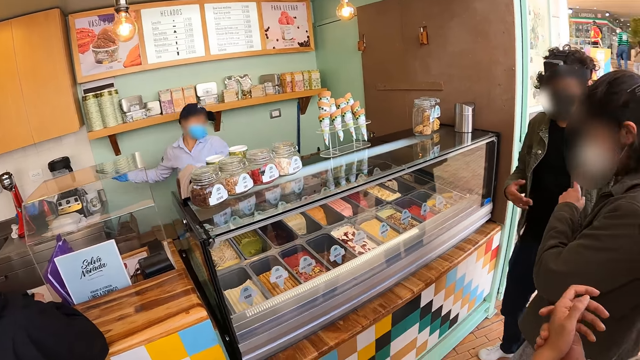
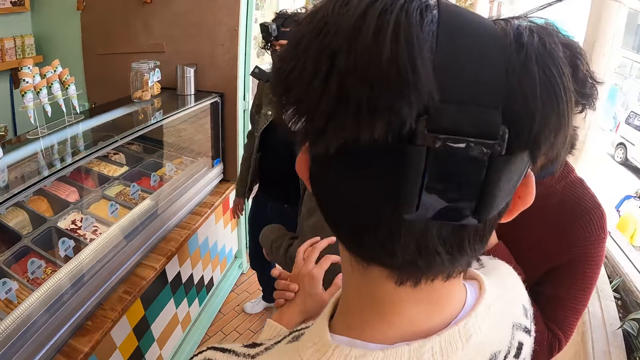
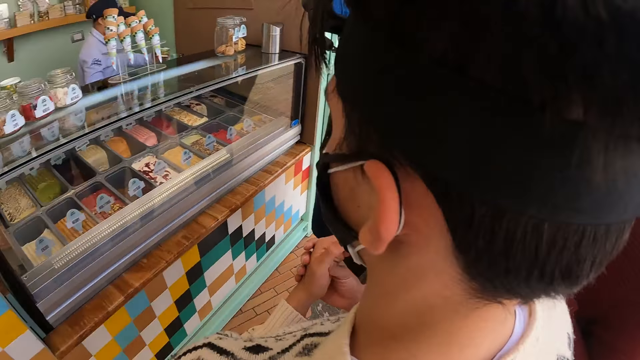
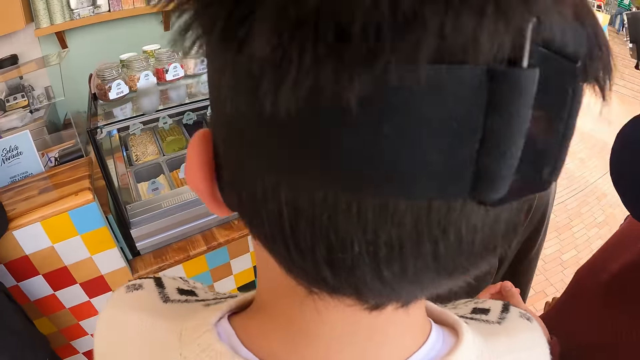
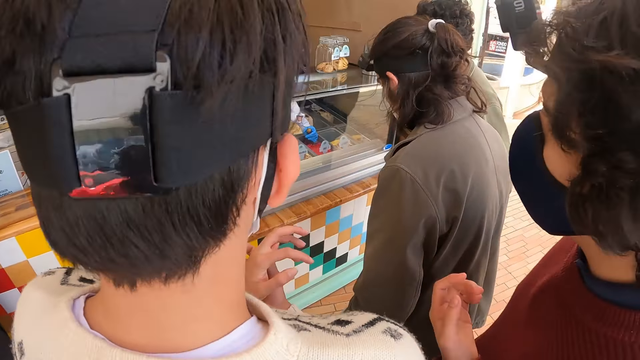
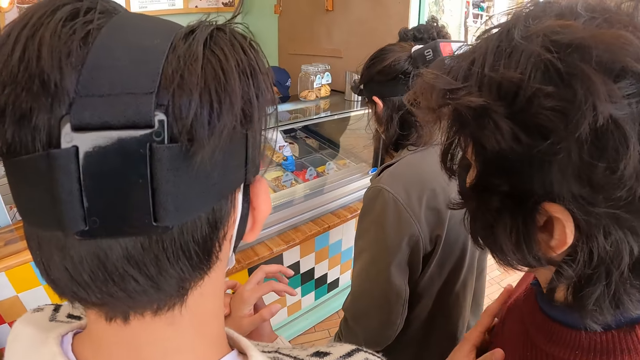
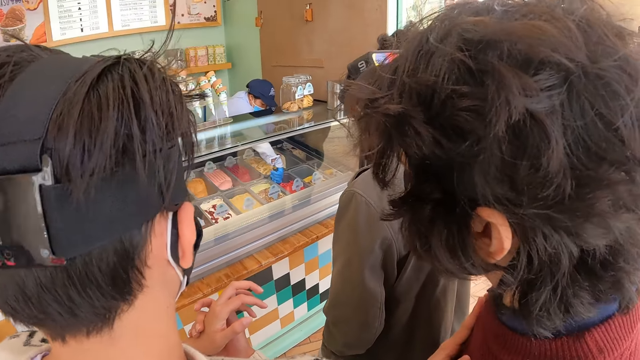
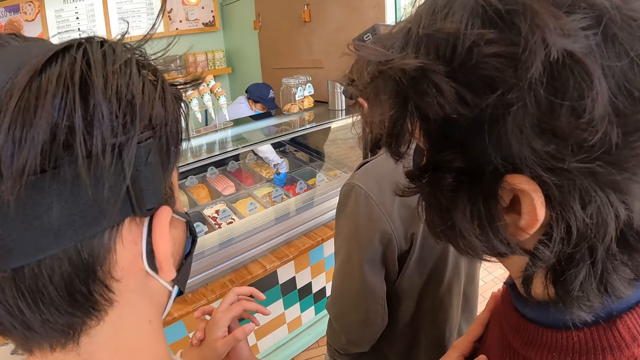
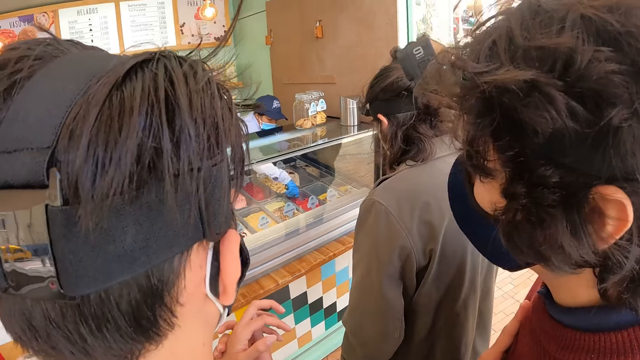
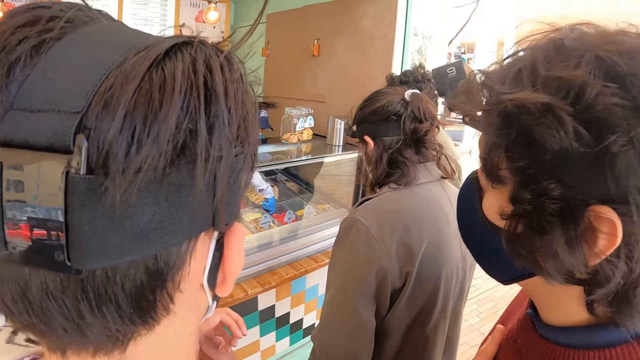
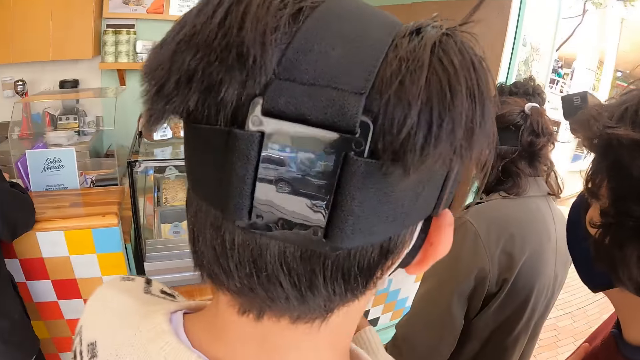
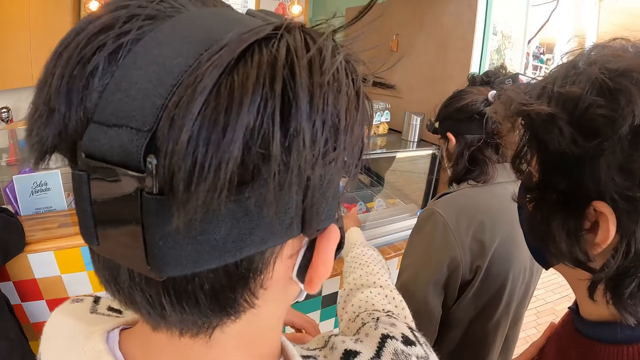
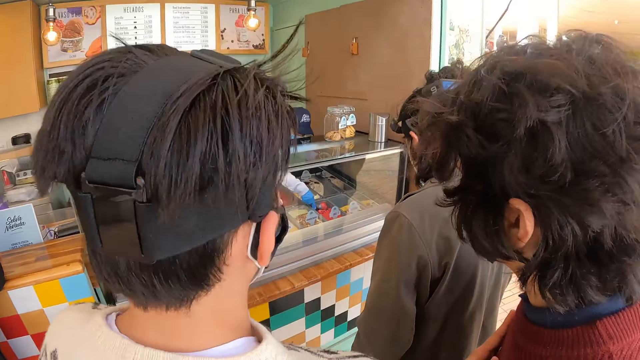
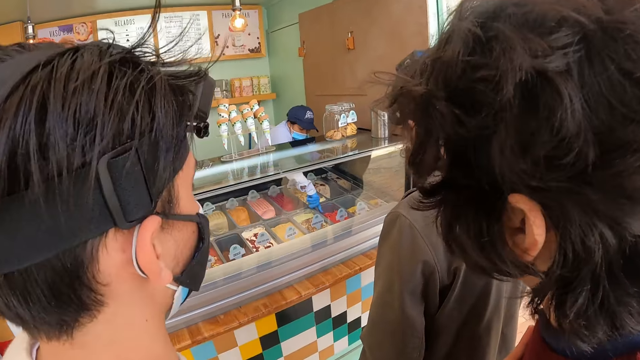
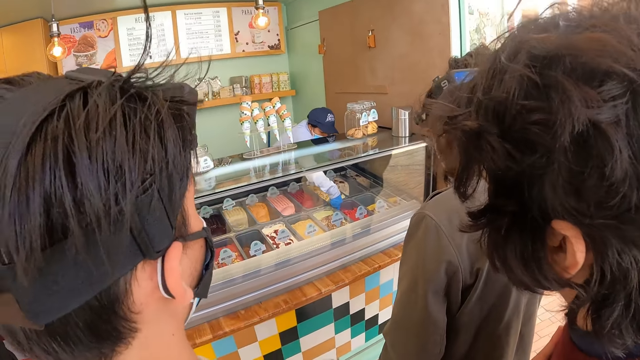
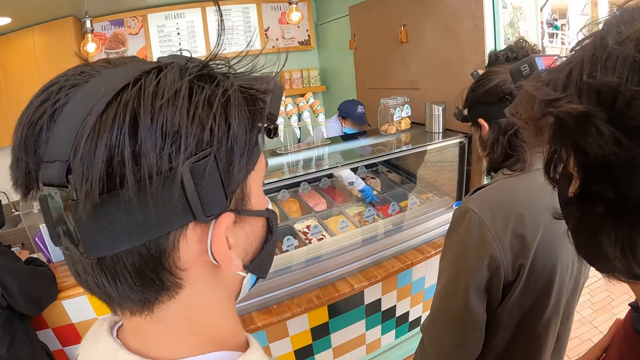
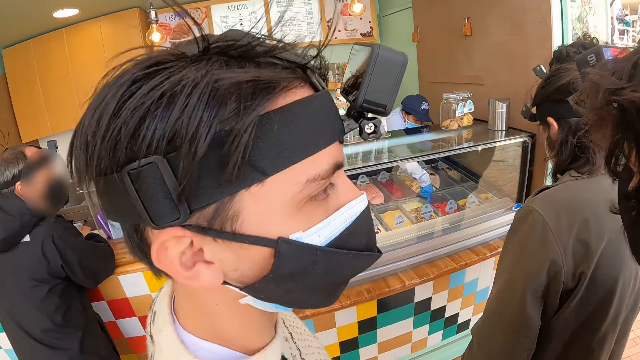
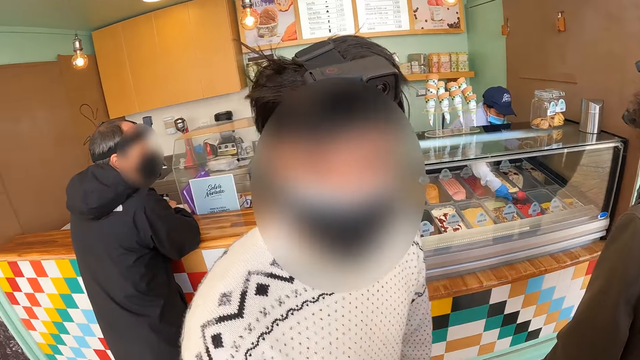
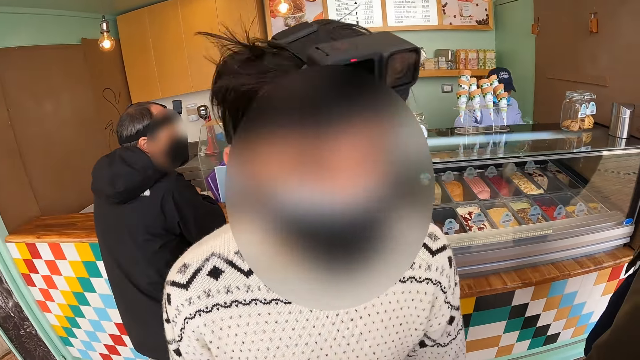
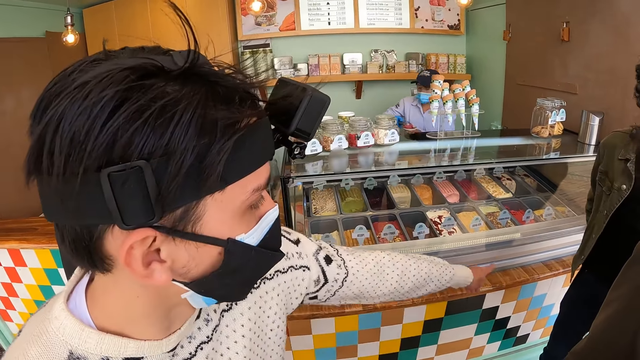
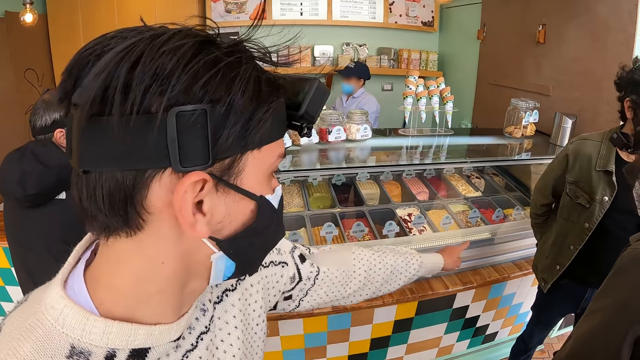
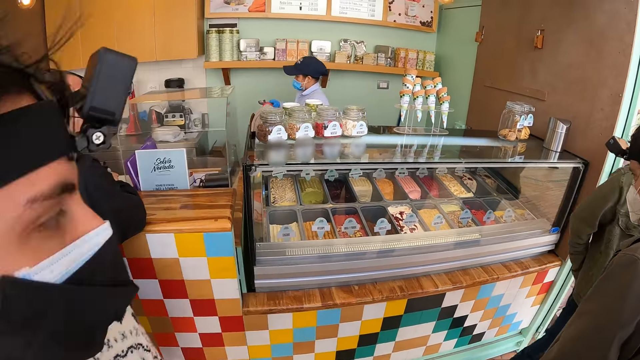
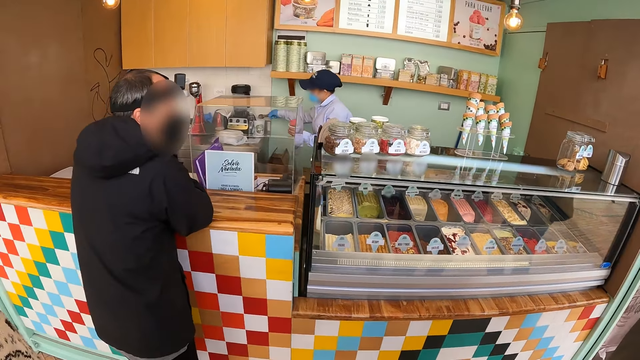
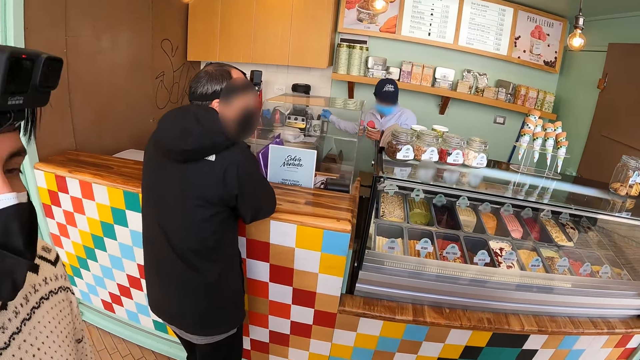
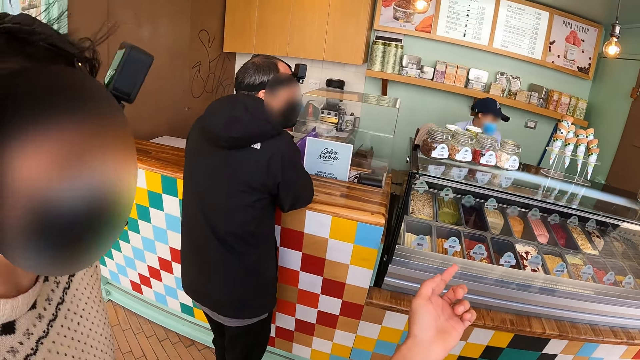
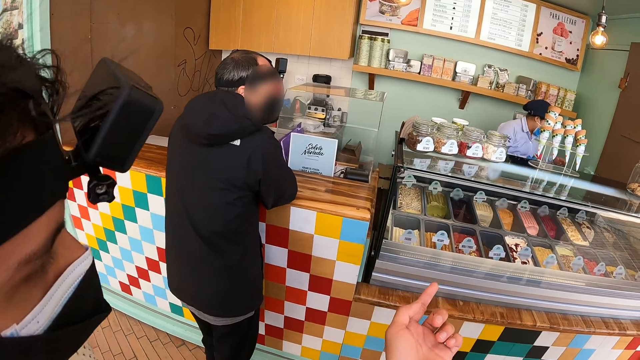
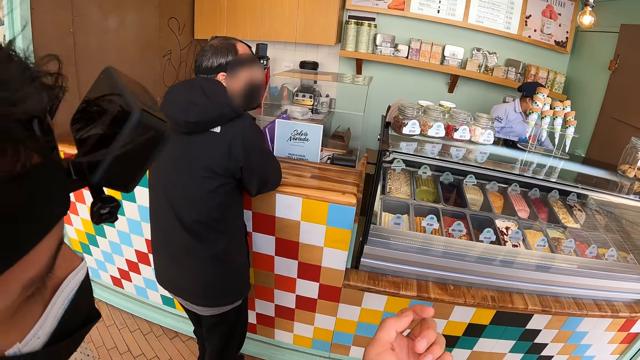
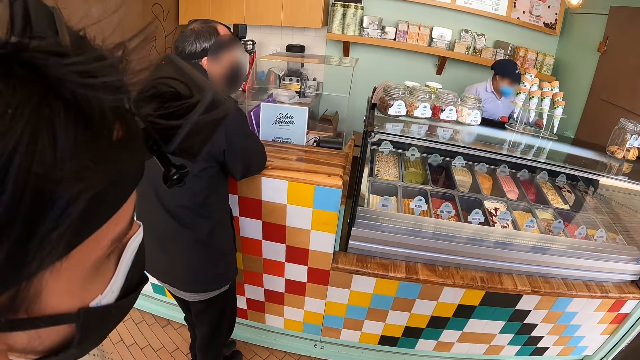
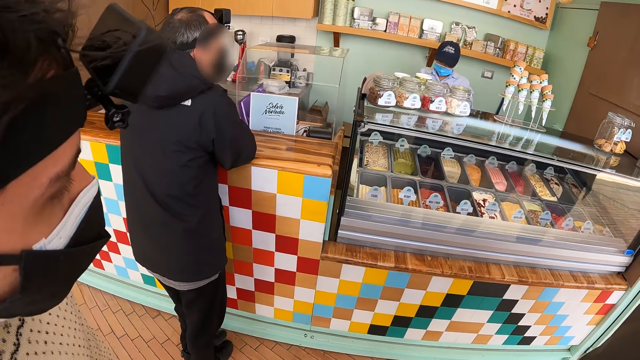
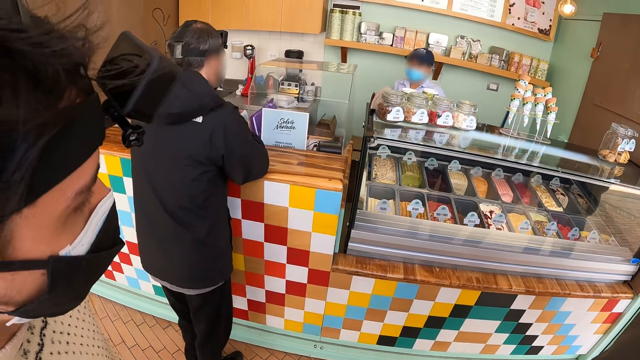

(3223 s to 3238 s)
A man interacts. The man points at the cakes.

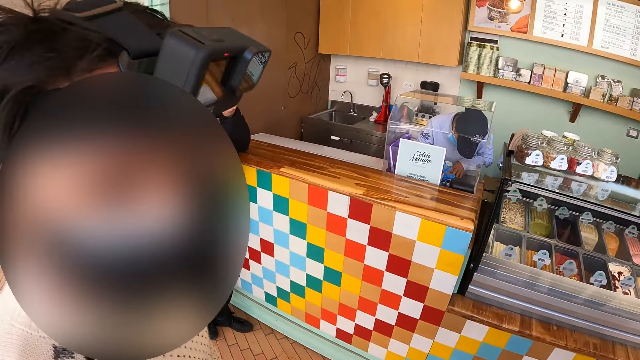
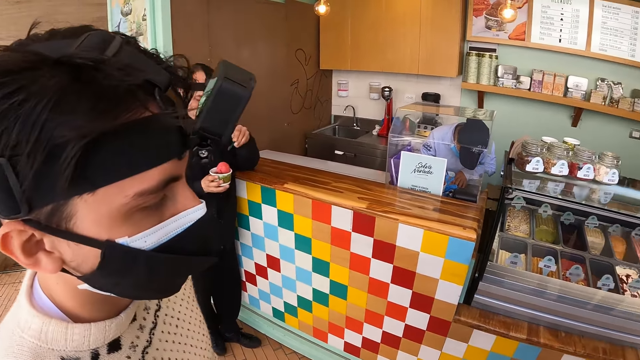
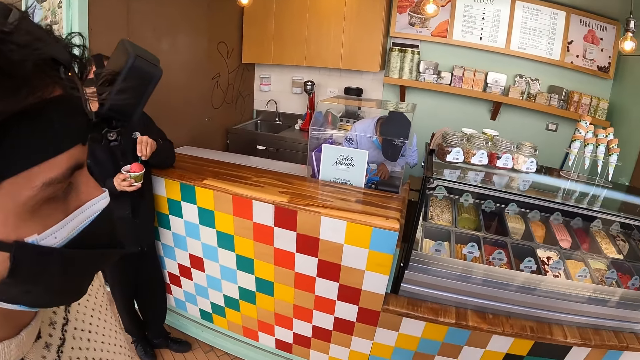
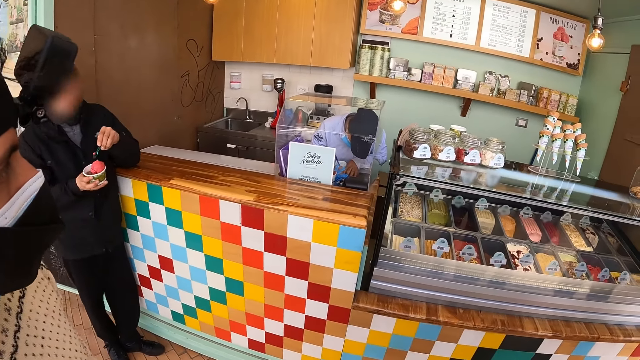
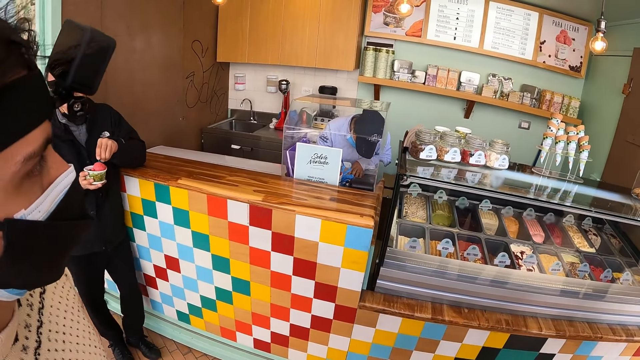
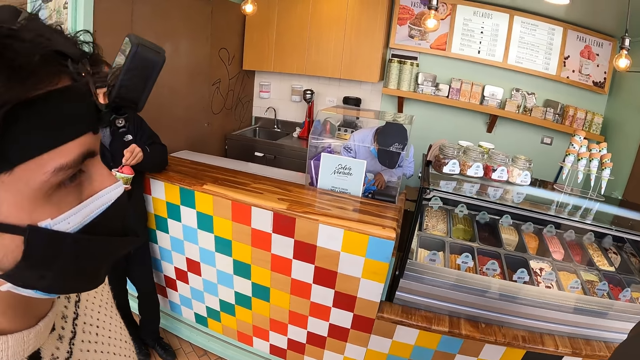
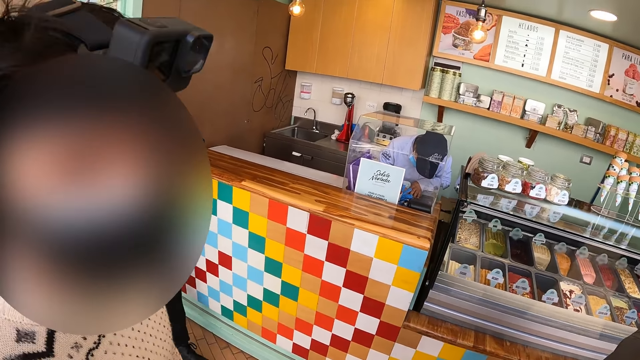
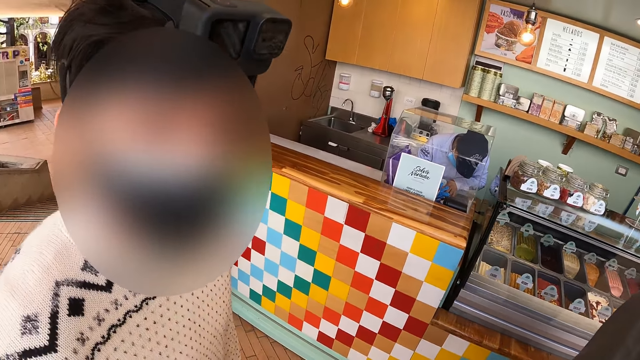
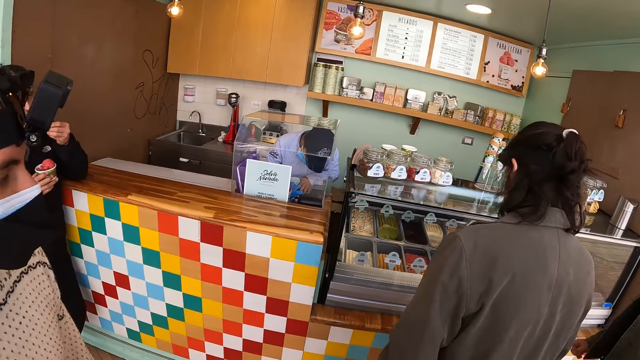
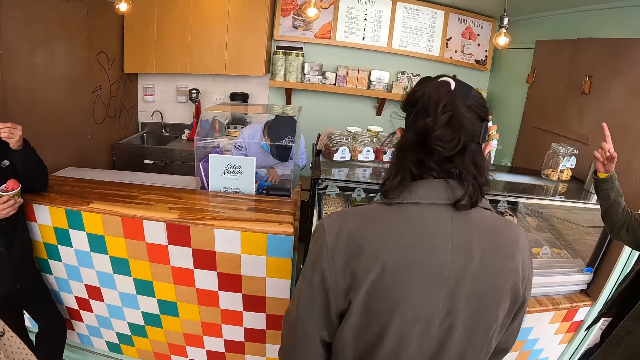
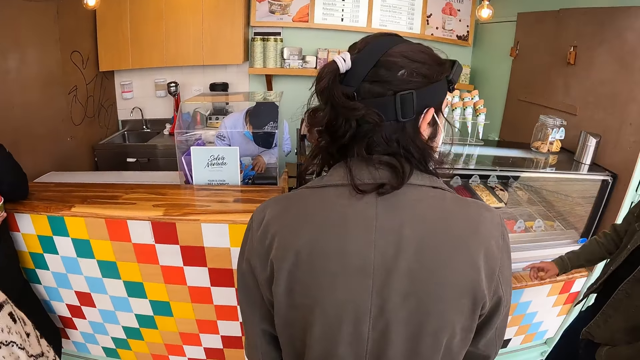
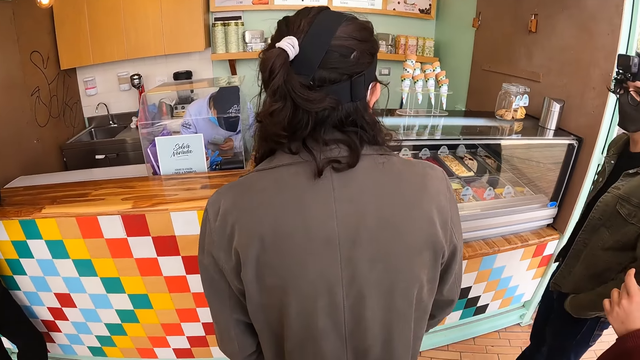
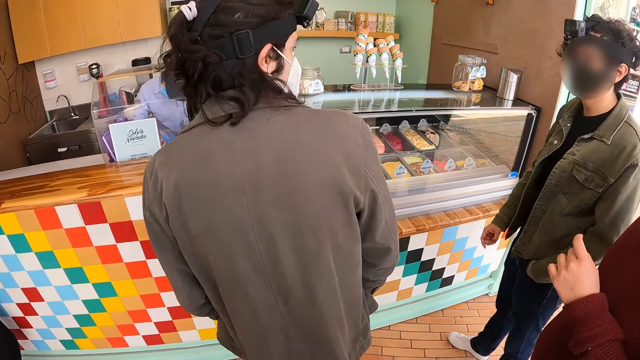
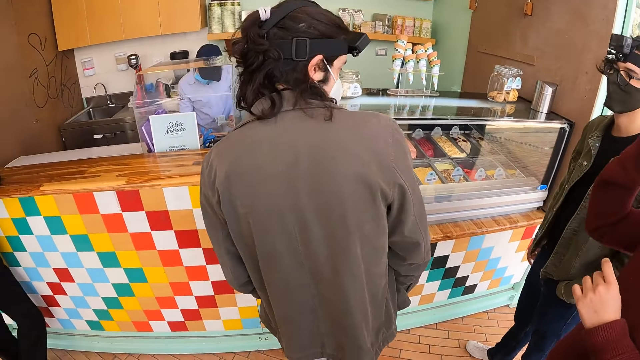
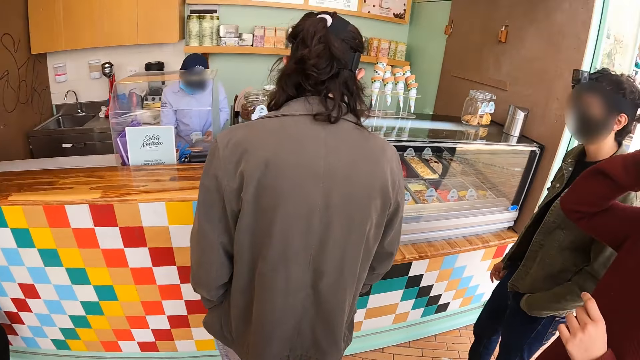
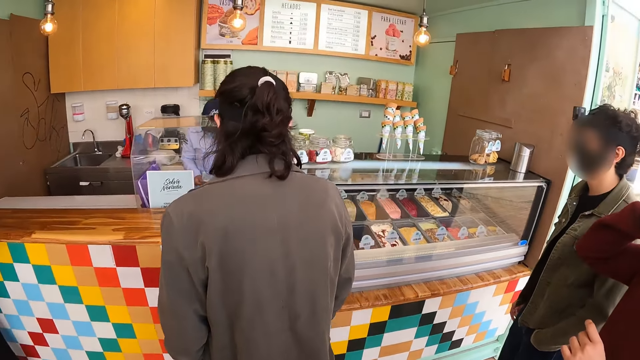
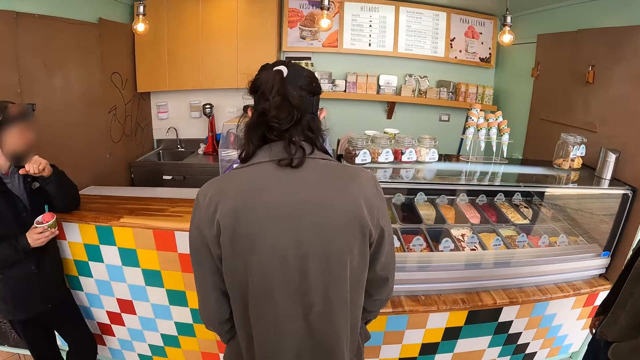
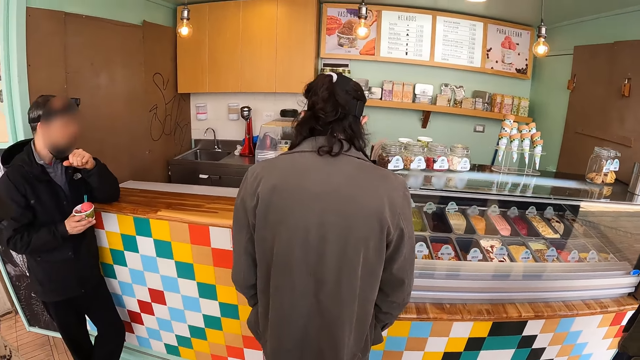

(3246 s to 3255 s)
A man interacts with the camera wearer. The man interacts with the camera wearer again.
